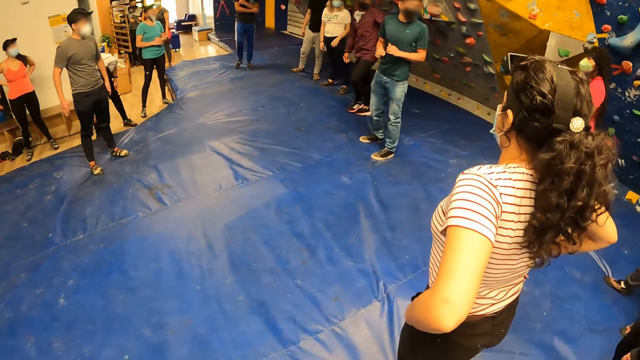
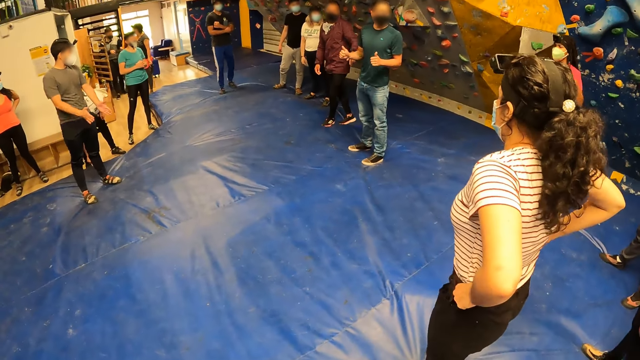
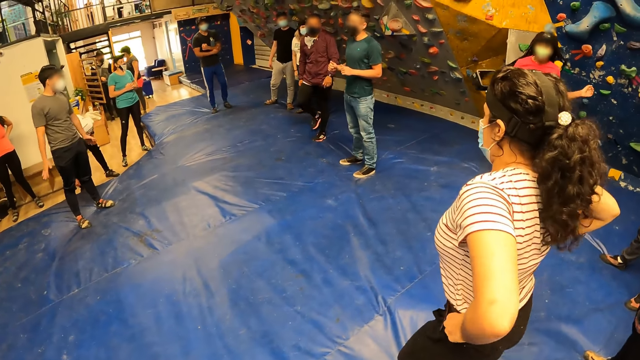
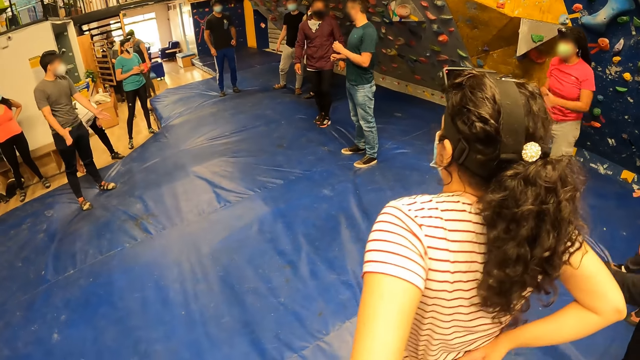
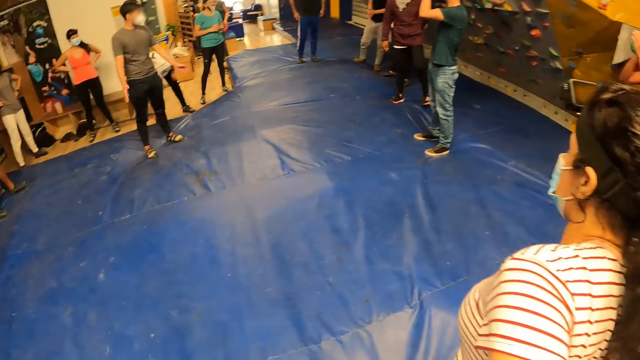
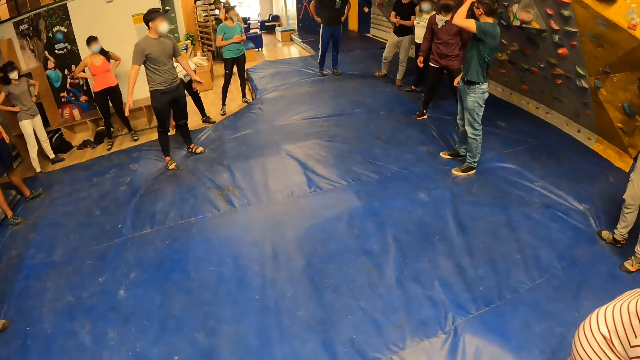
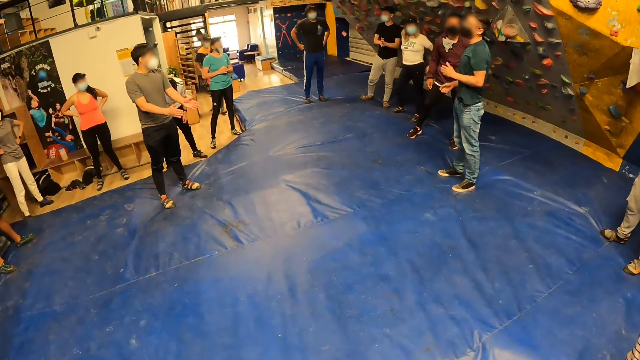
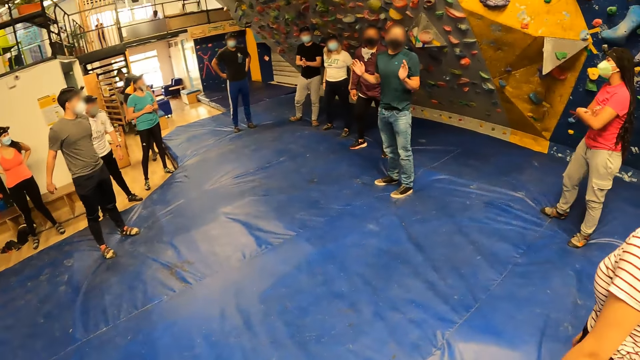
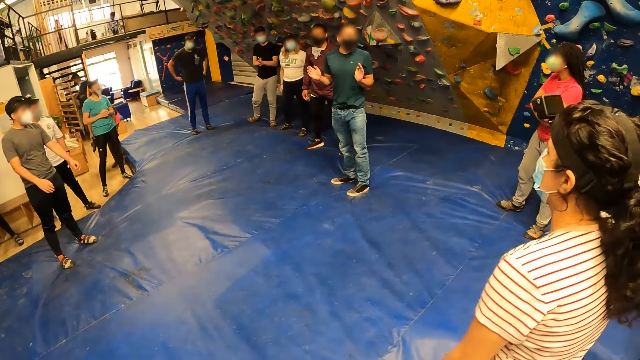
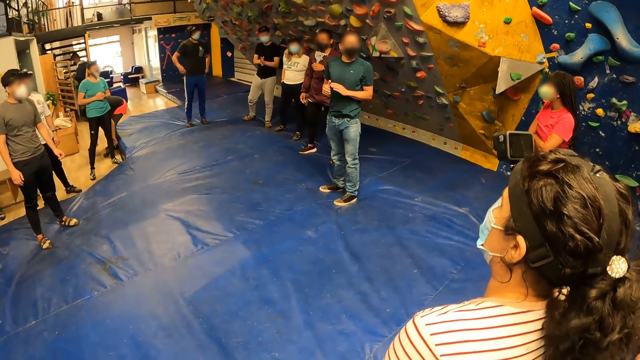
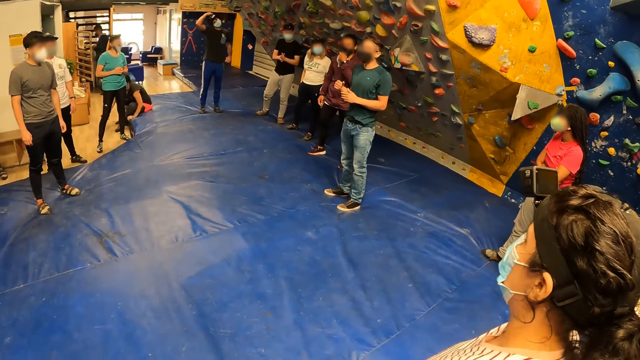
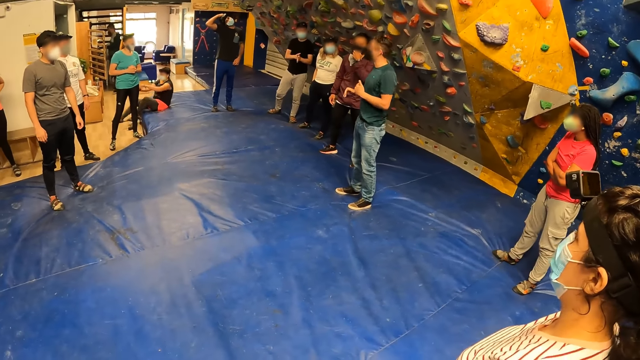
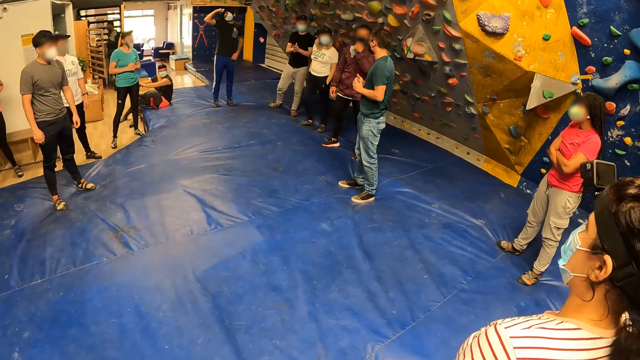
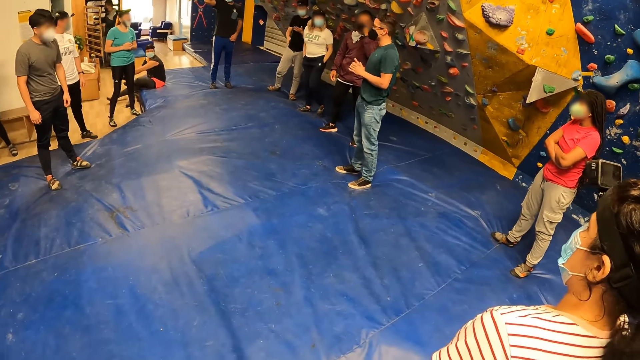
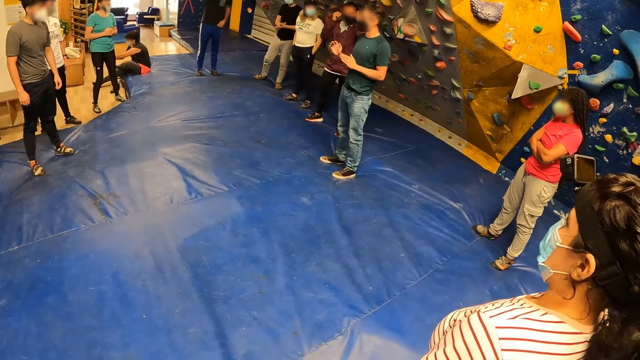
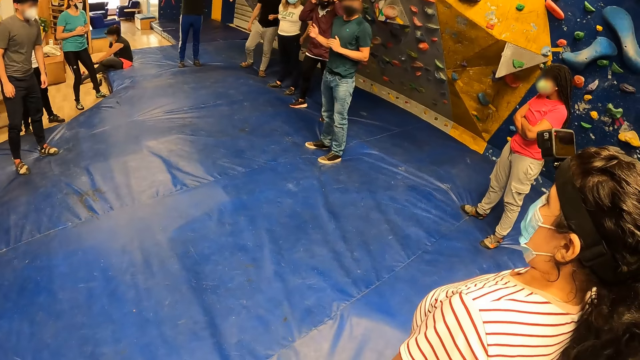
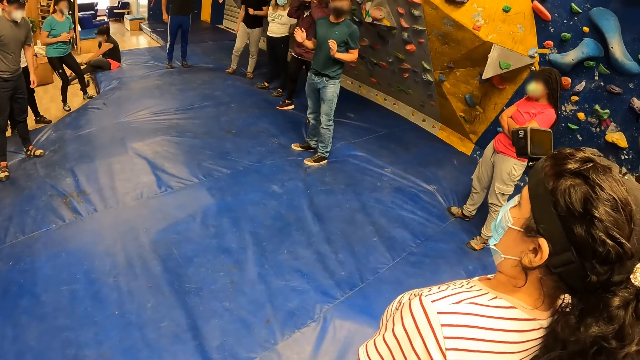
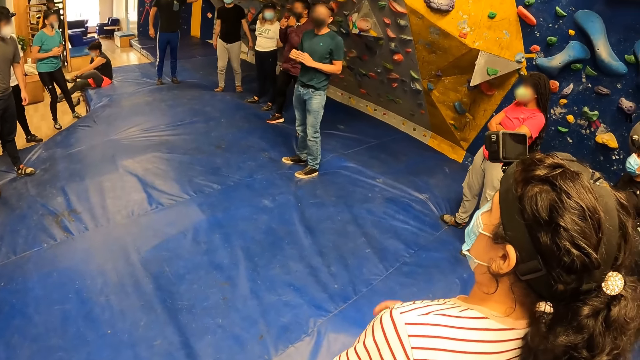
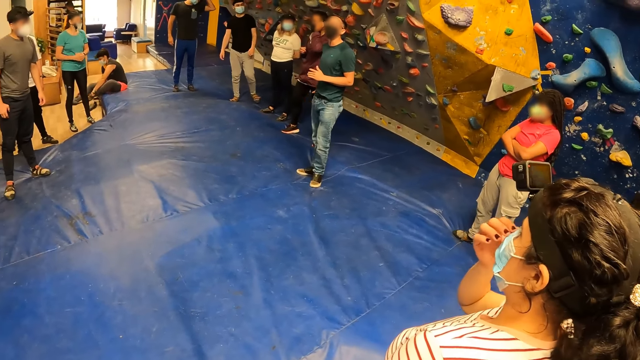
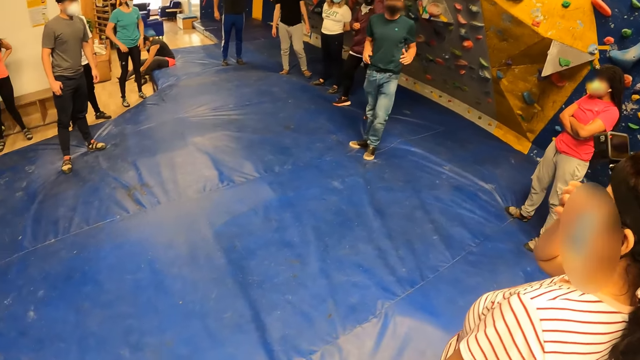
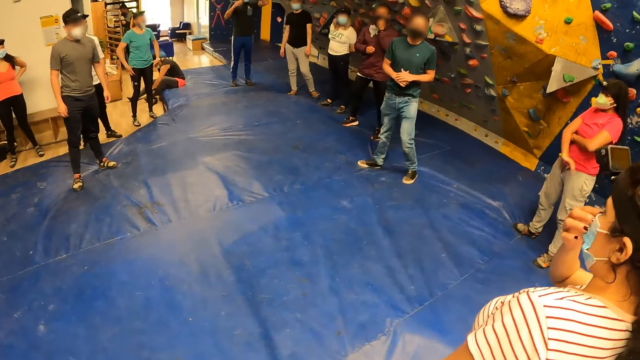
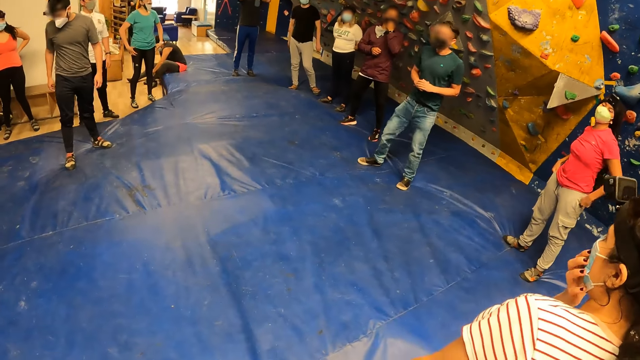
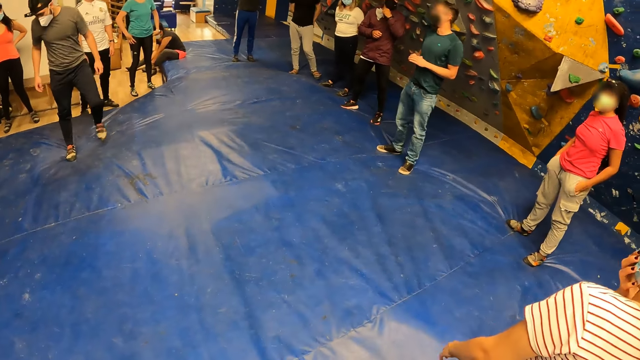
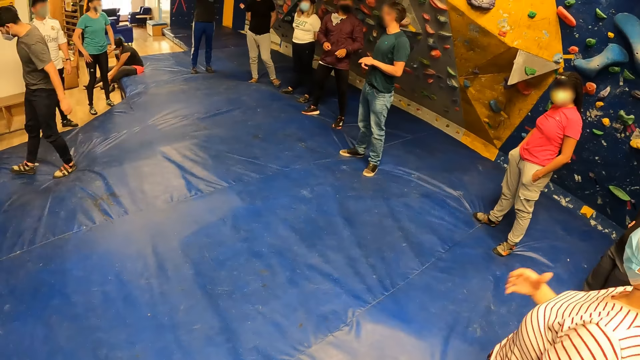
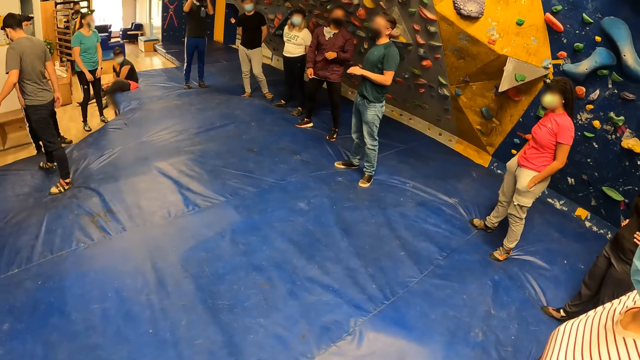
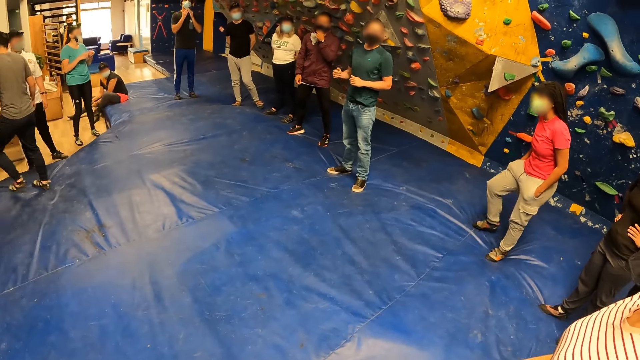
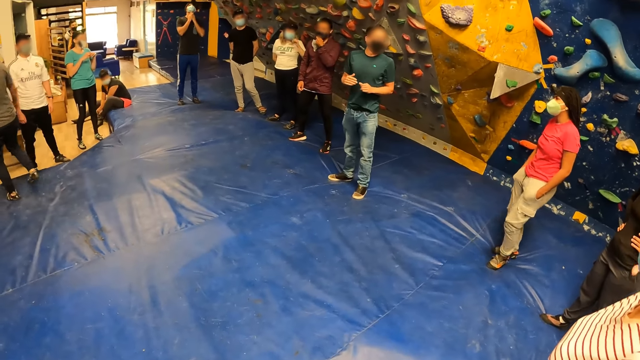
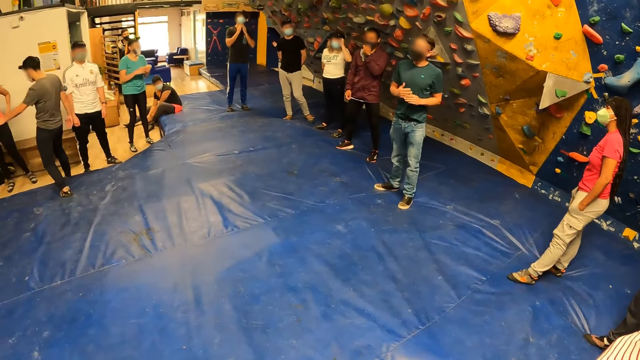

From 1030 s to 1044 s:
A man interacts with the camera wearer and the group of people. The camera wearer looks around. Another man interacts with friends. A woman adjusts the nose mask on her face with her right hand.

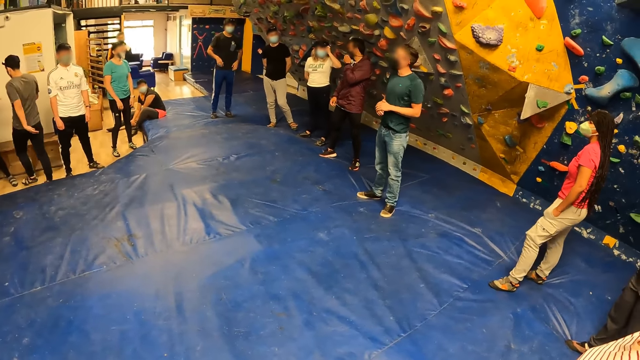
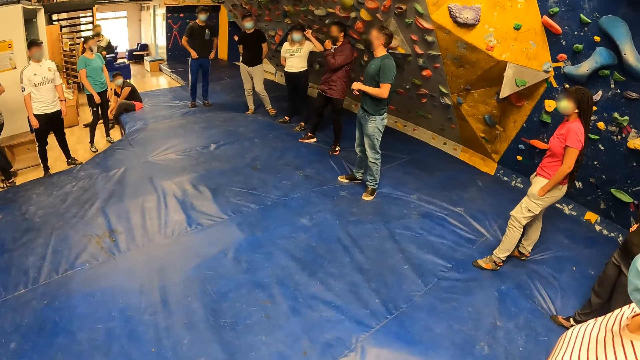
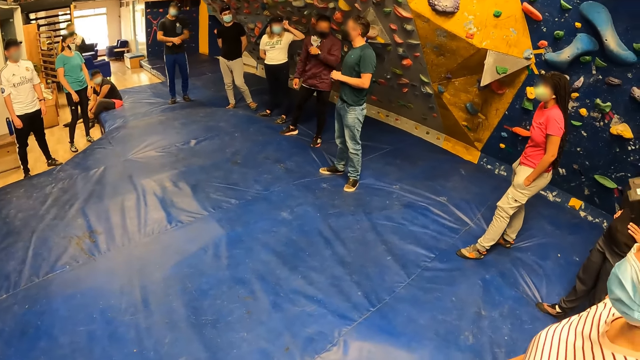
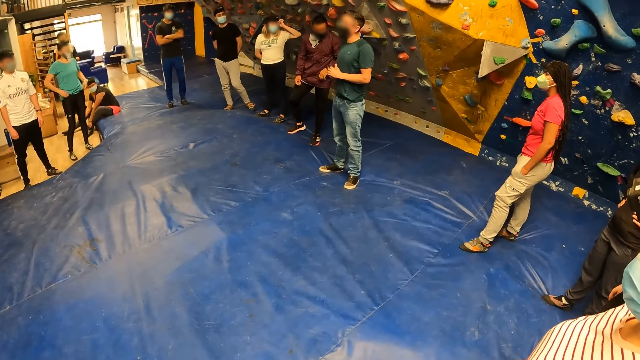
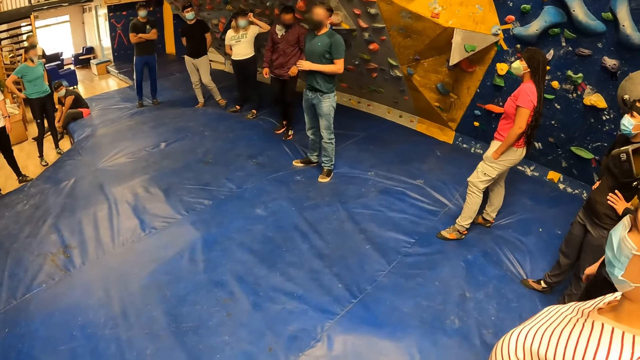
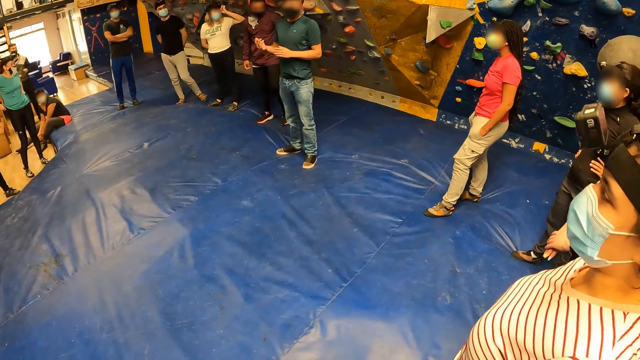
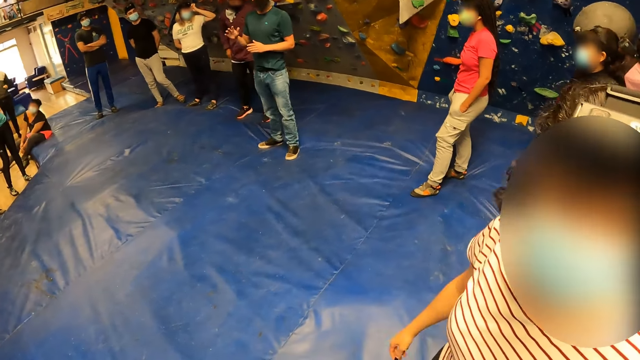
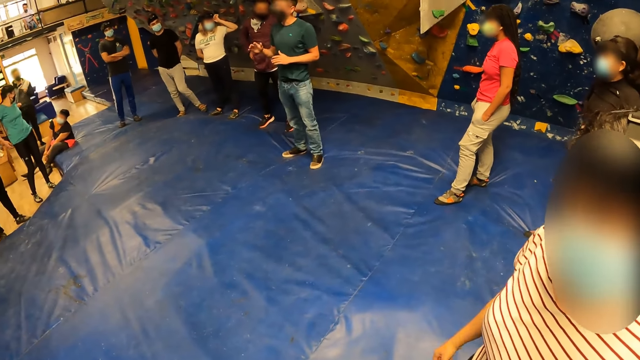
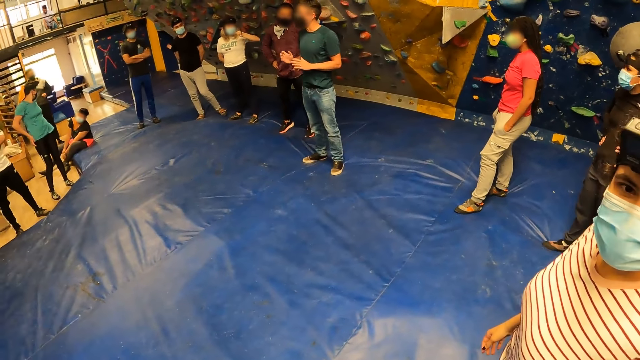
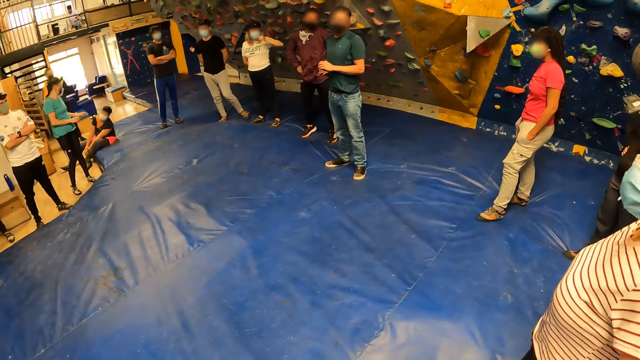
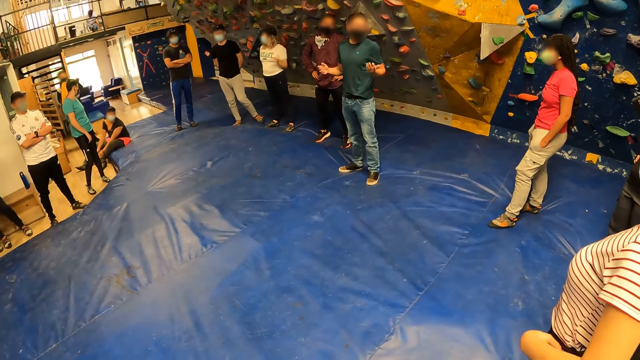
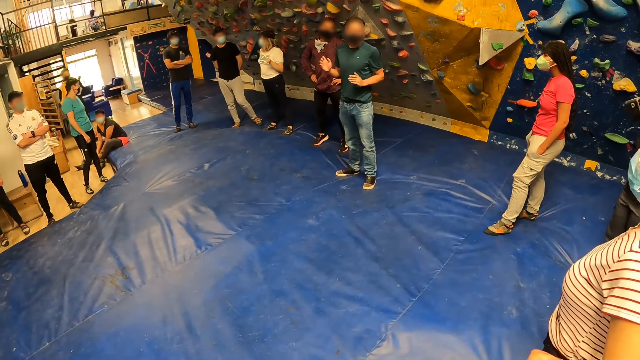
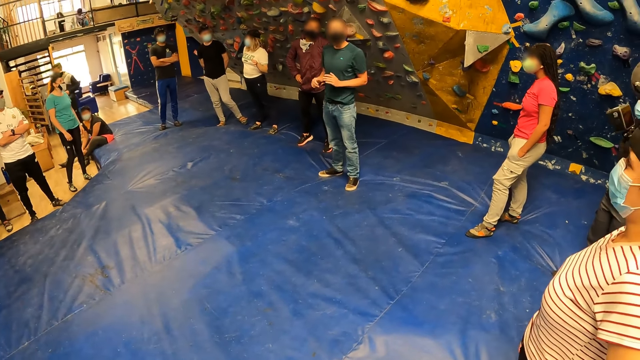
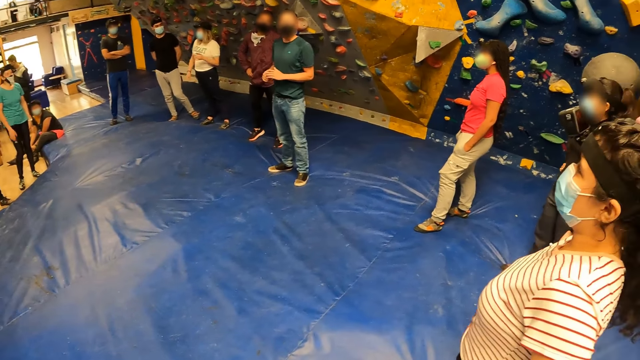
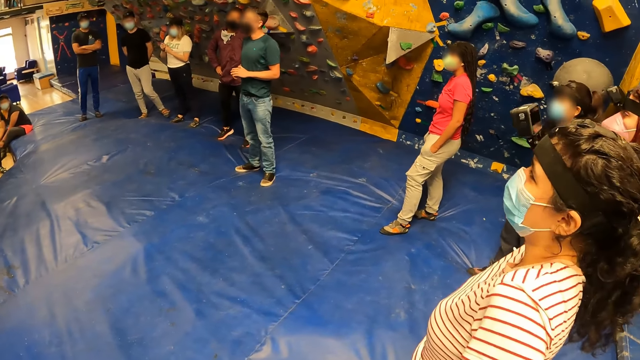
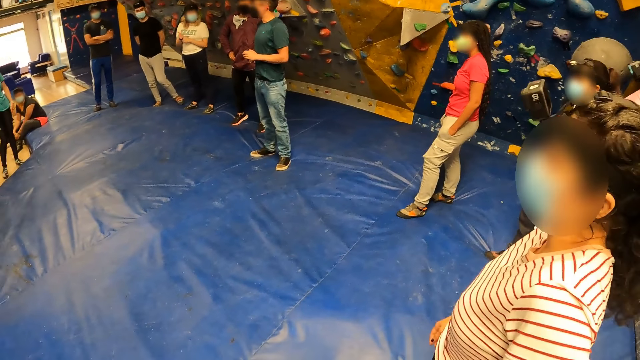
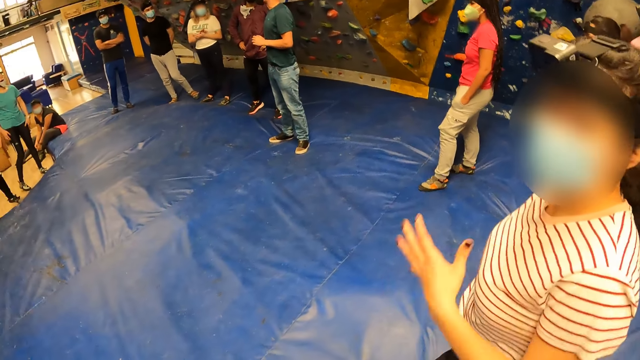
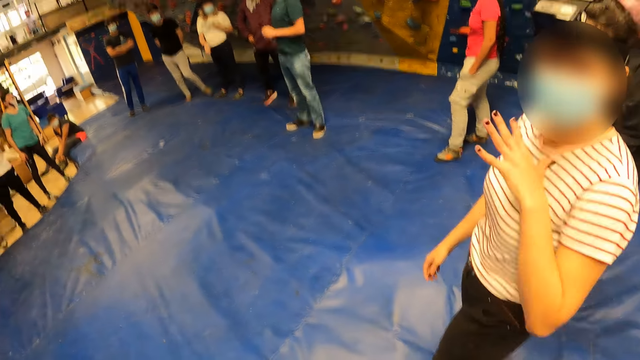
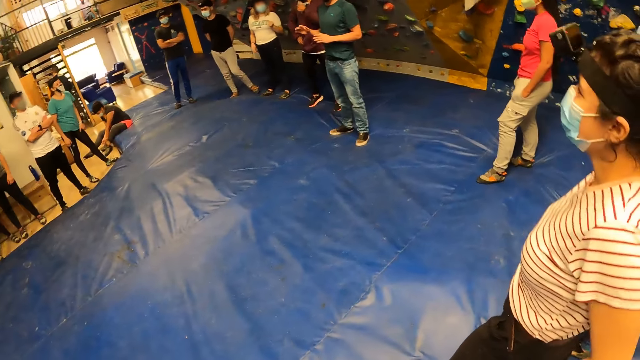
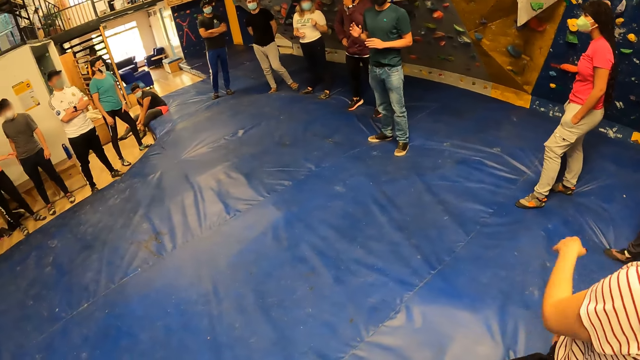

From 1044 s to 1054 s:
The camera wearer interacts with a woman. A man holds his waist with both hands. The woman looks at the camera wearer. The woman gesticulates with her left hand.
